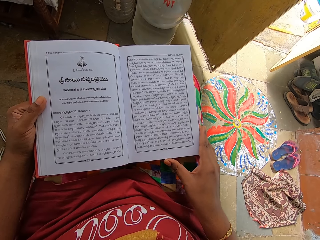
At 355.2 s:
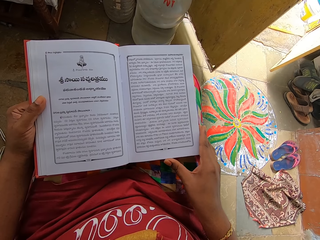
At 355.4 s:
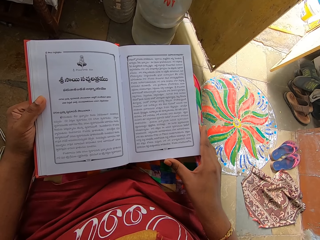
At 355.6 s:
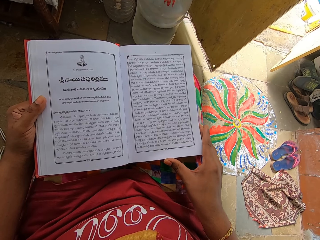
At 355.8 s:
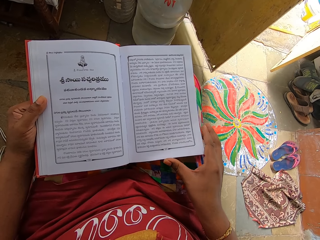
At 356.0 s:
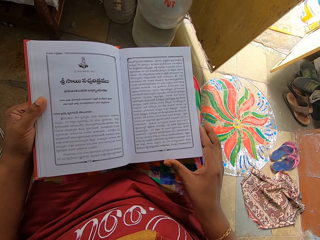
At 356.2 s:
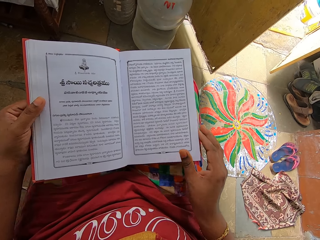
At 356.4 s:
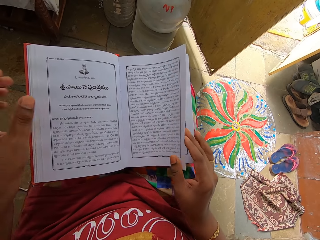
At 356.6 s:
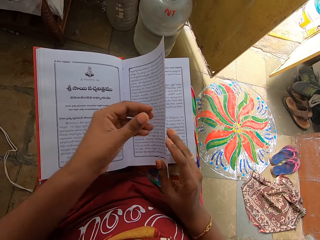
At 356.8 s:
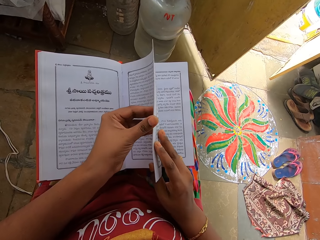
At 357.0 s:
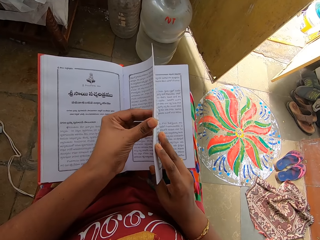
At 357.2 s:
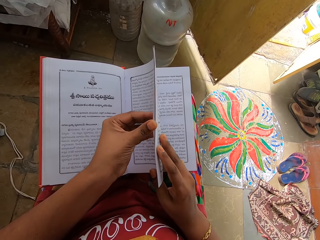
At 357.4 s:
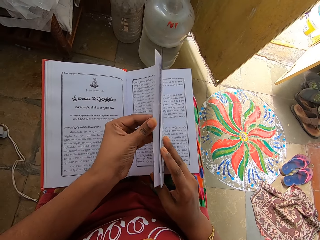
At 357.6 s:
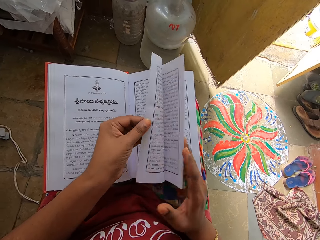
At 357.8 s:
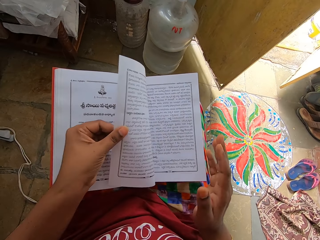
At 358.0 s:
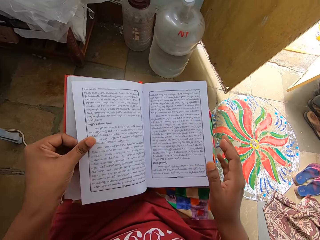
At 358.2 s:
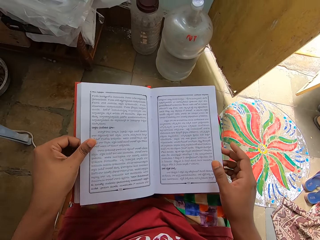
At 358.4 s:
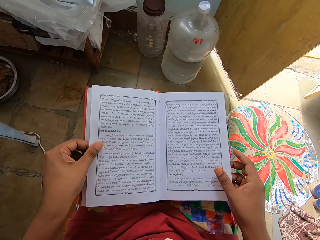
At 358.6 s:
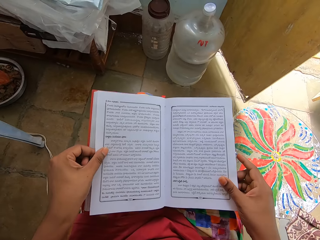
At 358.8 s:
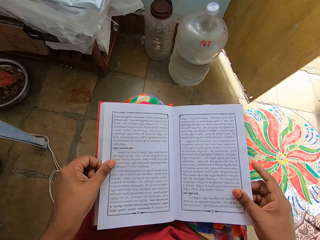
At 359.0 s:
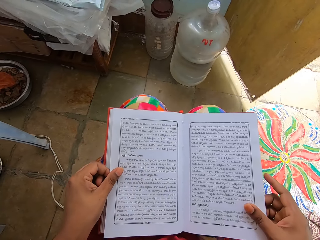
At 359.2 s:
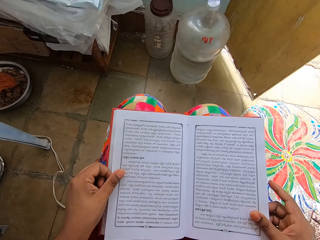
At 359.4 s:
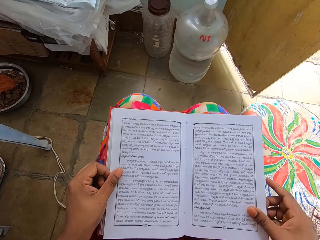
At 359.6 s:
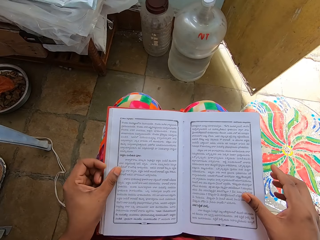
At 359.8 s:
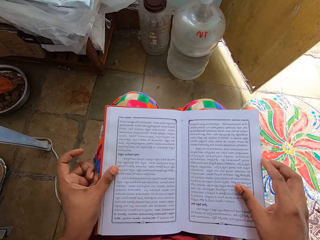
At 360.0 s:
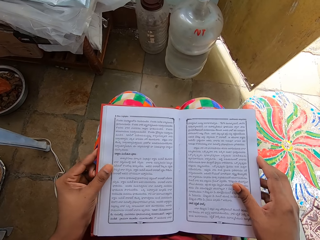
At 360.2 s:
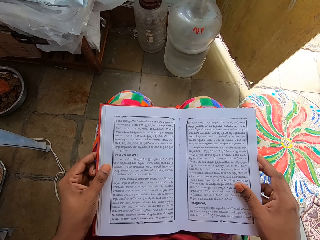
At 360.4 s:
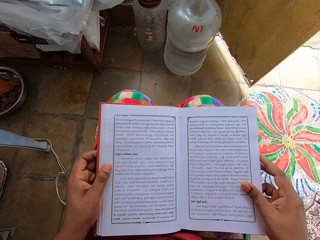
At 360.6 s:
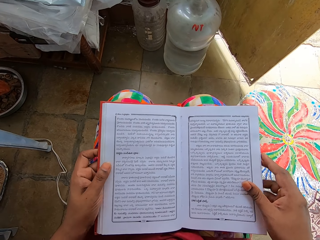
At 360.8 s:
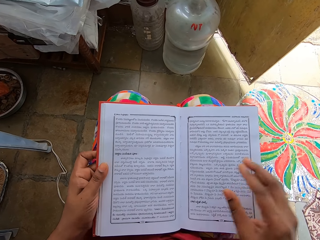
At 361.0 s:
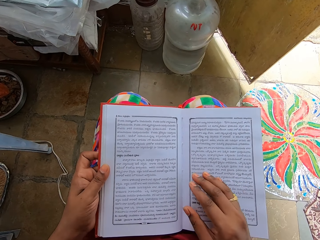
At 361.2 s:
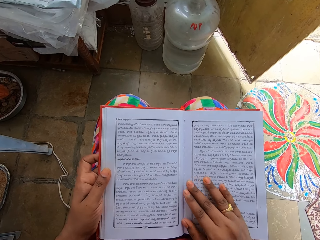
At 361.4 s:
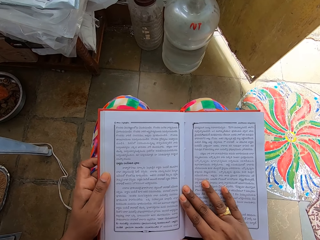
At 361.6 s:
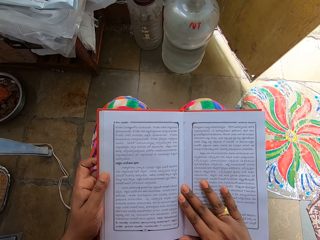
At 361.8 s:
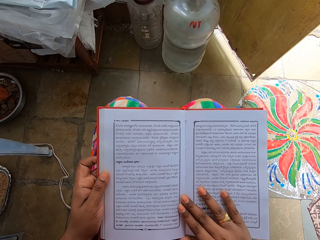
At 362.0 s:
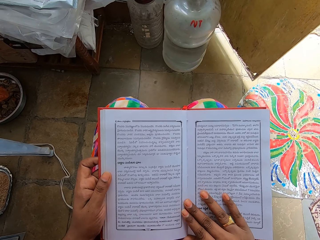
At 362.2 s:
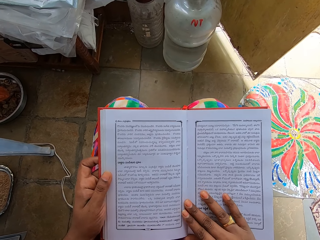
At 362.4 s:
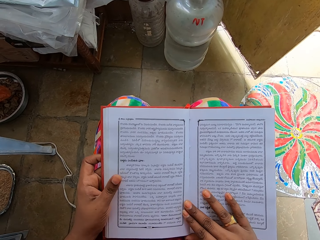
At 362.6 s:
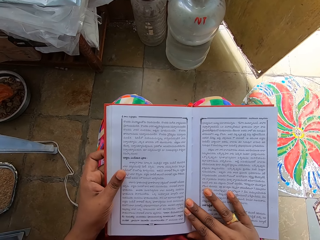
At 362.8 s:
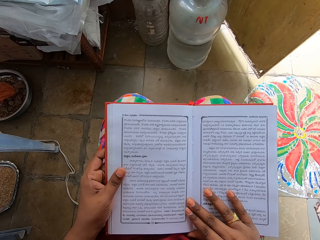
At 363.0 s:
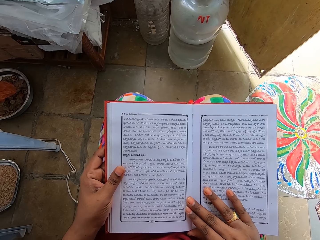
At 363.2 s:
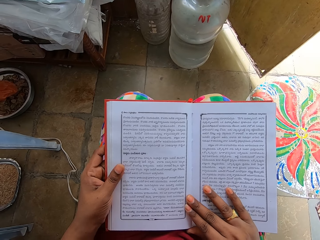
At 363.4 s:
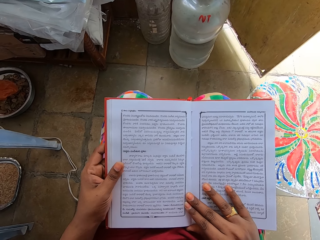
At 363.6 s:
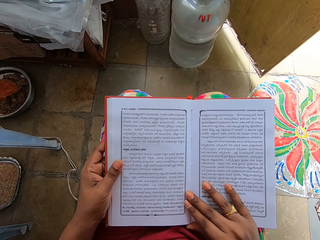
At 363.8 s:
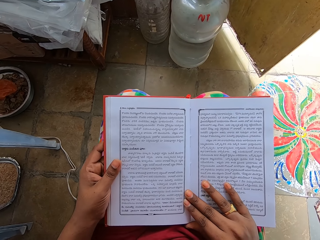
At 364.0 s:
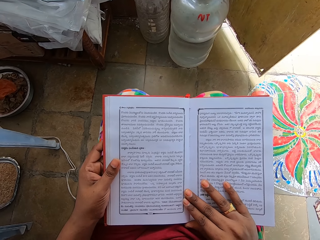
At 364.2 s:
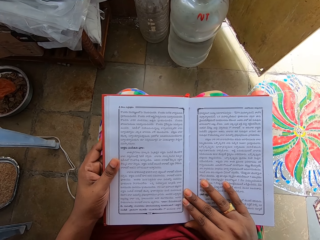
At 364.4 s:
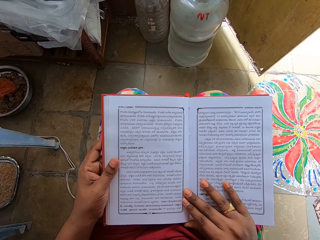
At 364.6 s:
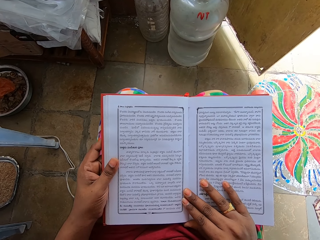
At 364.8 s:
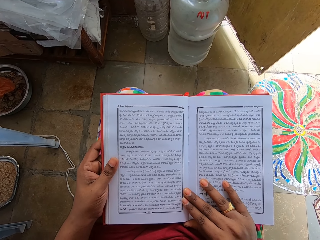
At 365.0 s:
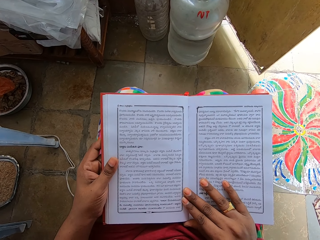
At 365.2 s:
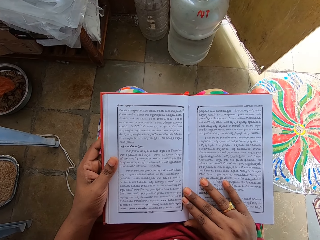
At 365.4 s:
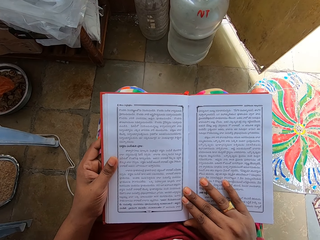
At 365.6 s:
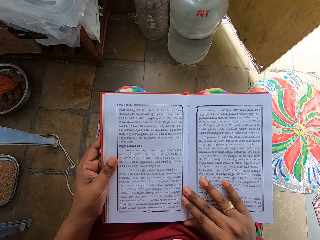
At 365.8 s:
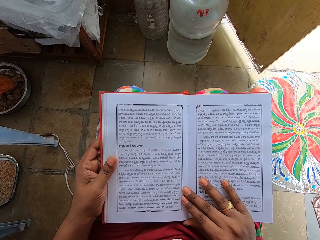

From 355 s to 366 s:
The camera wearer turns the page of the book. They adjust the book. They read the book.

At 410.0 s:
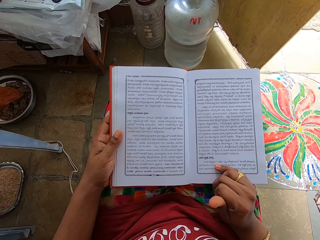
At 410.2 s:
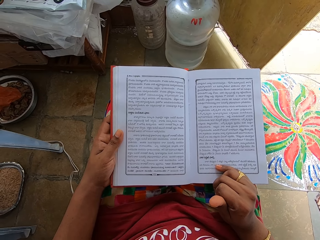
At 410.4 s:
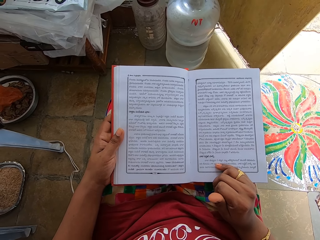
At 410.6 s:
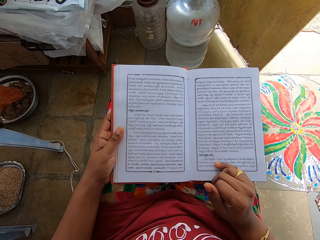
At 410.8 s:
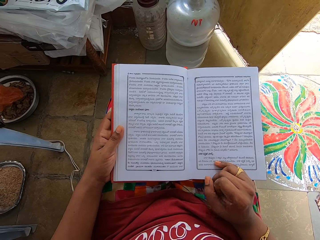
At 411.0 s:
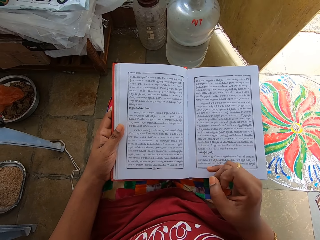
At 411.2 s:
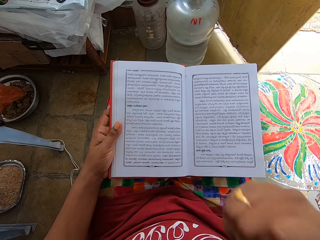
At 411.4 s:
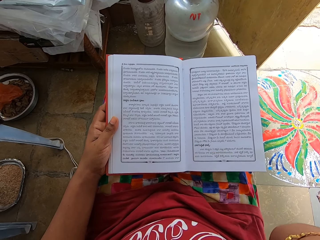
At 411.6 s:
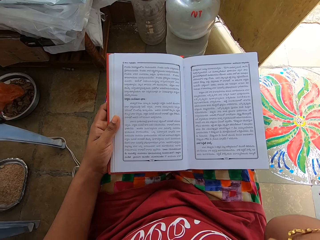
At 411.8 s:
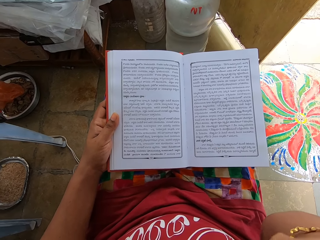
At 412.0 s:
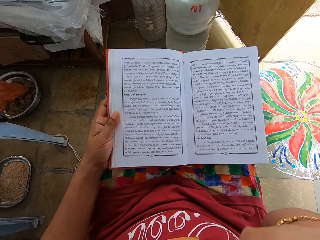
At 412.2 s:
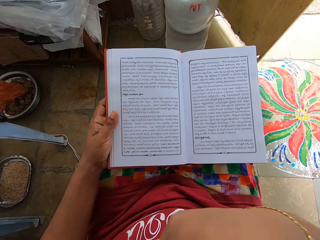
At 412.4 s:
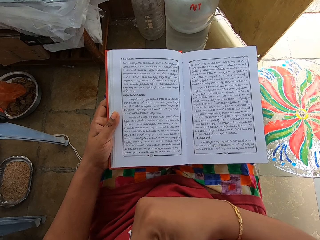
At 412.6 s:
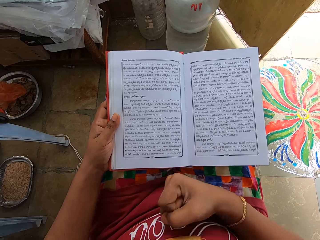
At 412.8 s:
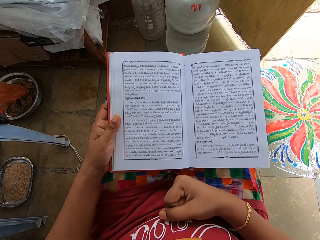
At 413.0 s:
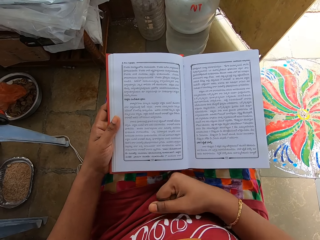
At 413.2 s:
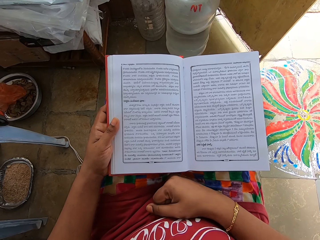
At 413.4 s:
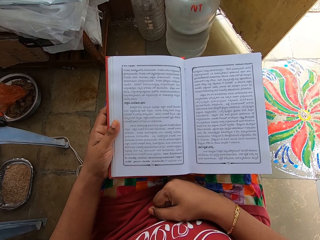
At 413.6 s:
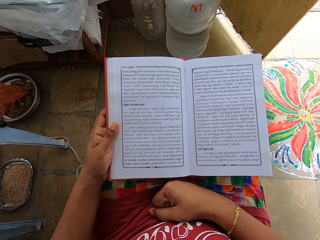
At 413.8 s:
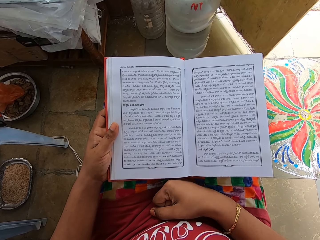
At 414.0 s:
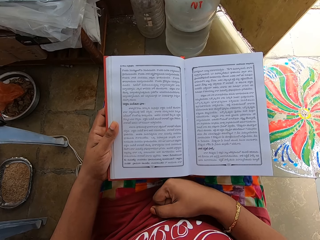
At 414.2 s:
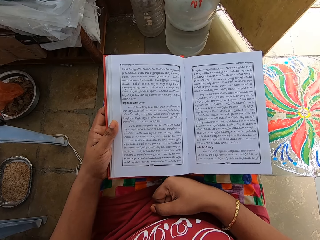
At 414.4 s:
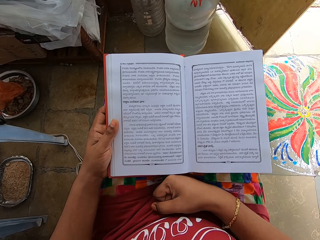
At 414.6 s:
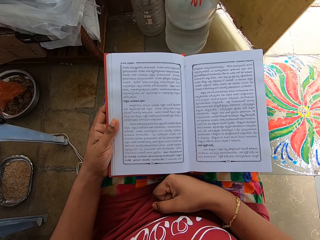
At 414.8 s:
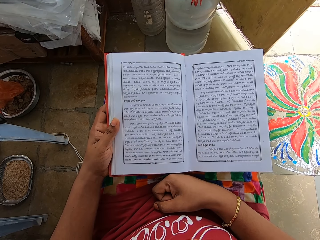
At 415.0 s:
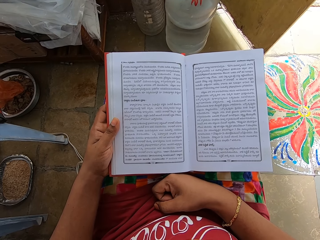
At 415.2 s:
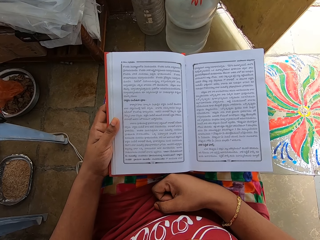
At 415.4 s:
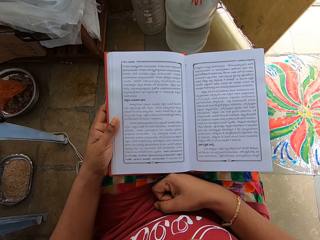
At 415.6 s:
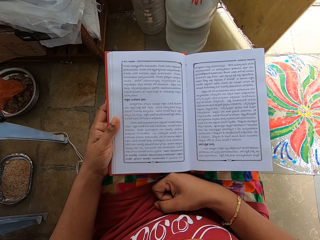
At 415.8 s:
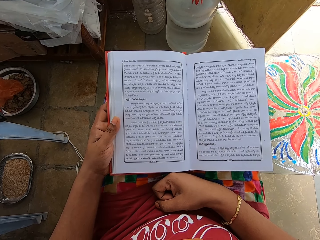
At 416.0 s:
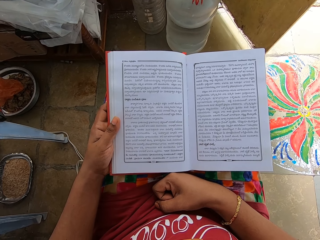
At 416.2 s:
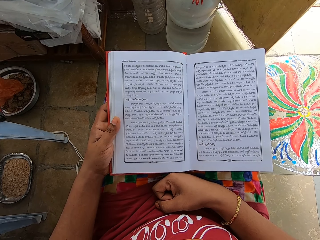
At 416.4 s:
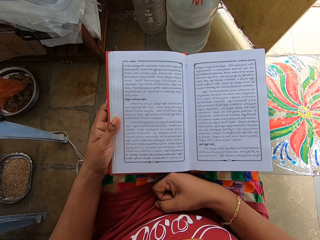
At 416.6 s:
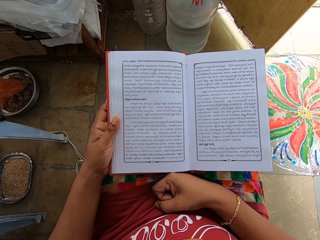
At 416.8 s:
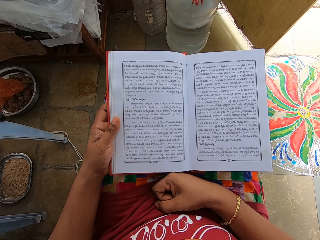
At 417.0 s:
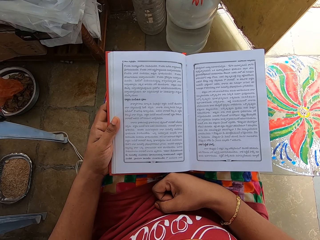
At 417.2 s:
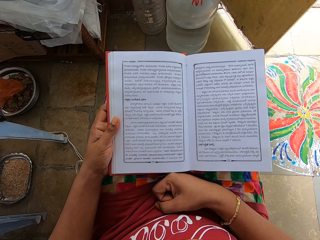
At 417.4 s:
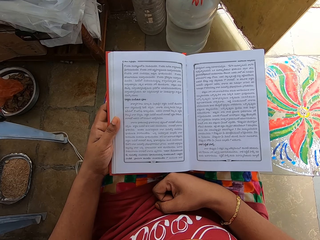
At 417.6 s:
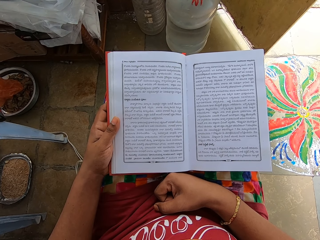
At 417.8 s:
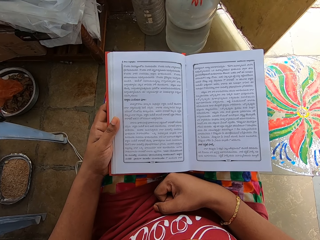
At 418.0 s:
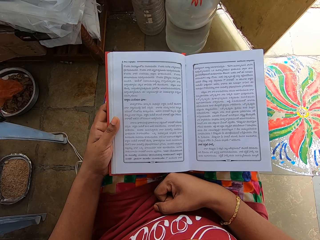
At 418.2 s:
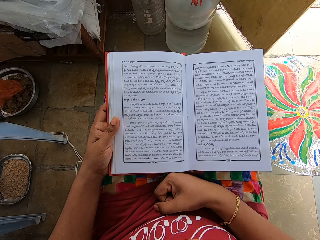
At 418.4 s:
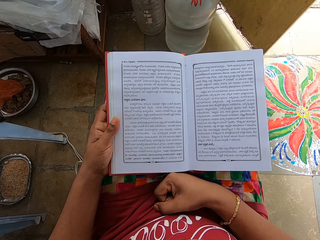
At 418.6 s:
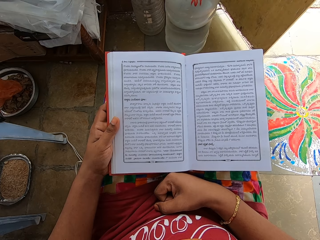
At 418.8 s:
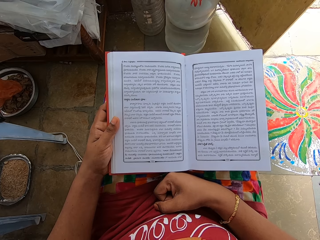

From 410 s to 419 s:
The camera wearer touches the nose. They read a book.
